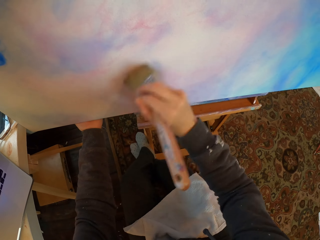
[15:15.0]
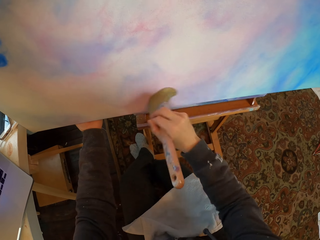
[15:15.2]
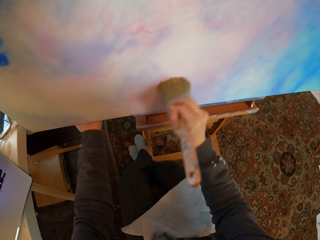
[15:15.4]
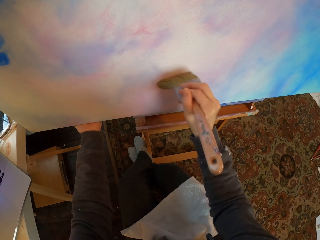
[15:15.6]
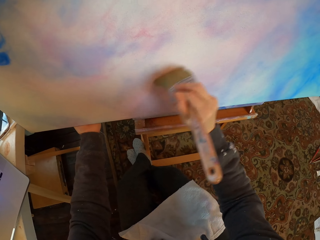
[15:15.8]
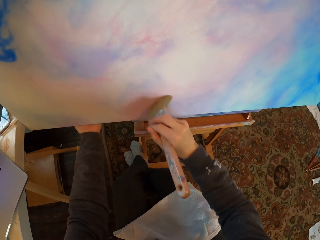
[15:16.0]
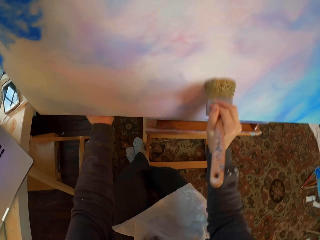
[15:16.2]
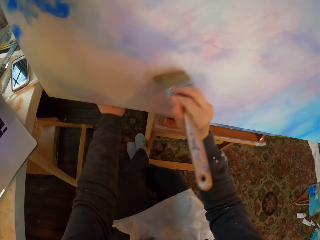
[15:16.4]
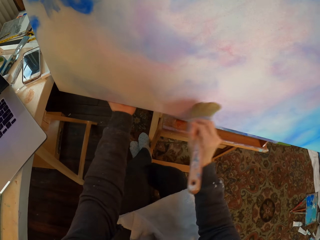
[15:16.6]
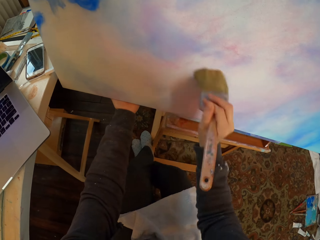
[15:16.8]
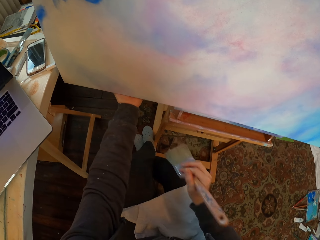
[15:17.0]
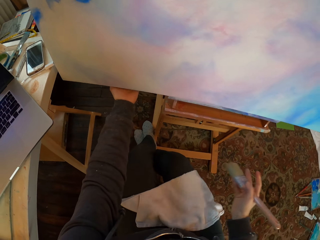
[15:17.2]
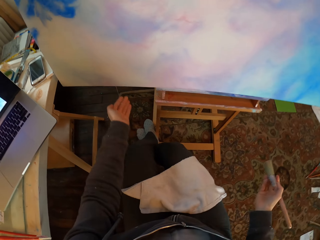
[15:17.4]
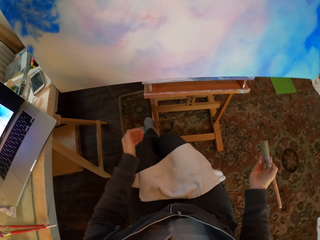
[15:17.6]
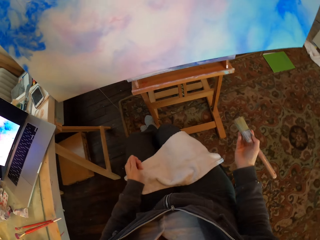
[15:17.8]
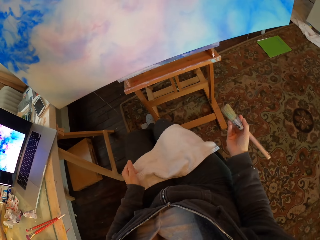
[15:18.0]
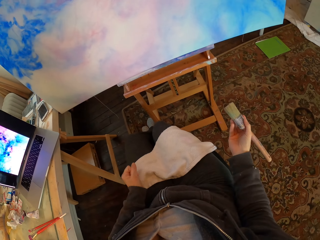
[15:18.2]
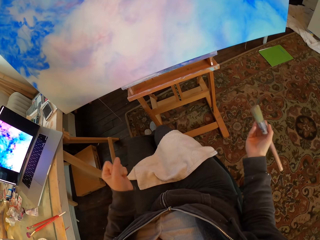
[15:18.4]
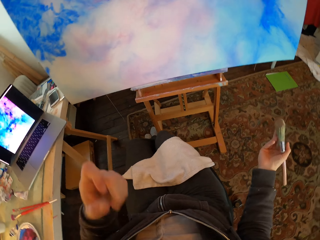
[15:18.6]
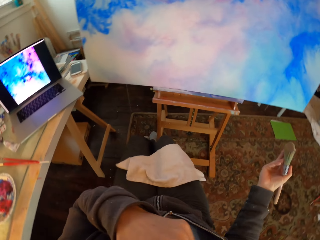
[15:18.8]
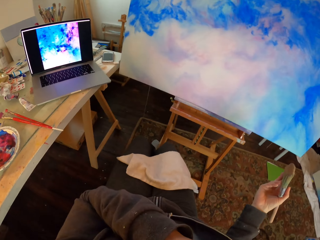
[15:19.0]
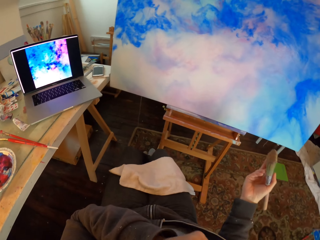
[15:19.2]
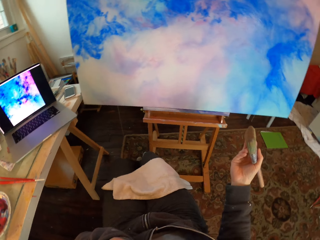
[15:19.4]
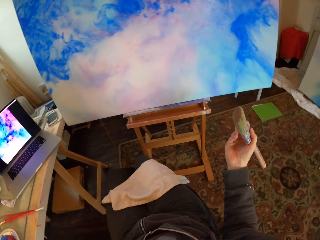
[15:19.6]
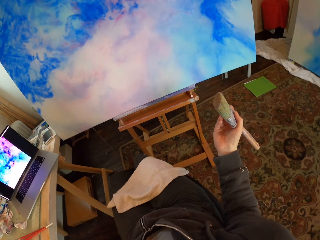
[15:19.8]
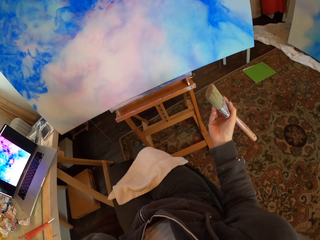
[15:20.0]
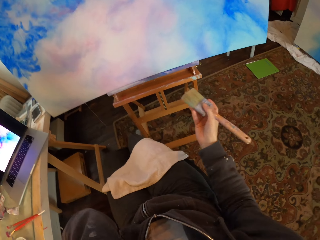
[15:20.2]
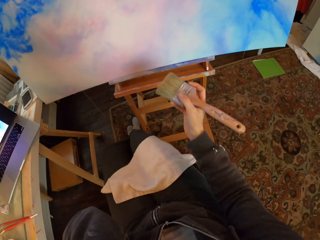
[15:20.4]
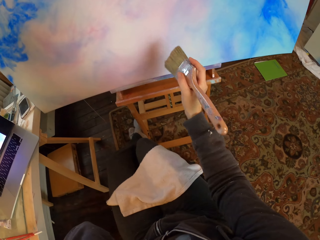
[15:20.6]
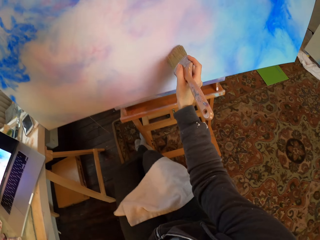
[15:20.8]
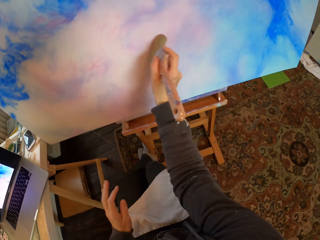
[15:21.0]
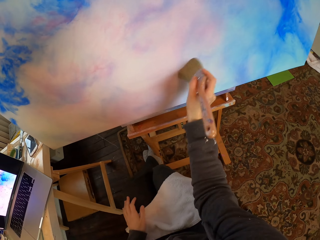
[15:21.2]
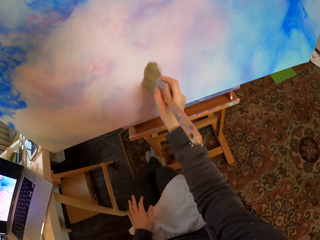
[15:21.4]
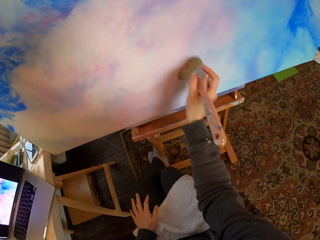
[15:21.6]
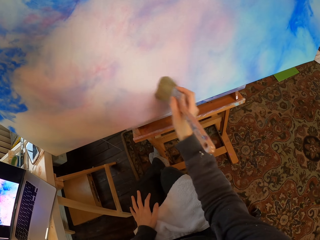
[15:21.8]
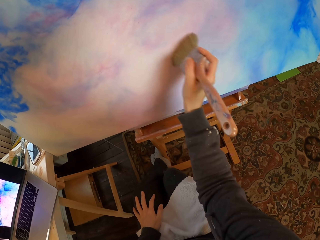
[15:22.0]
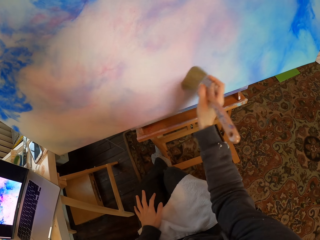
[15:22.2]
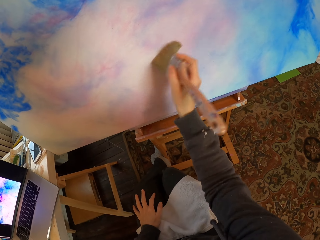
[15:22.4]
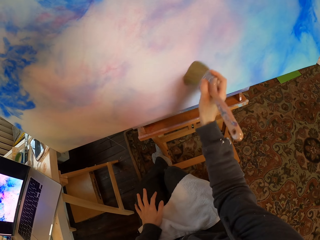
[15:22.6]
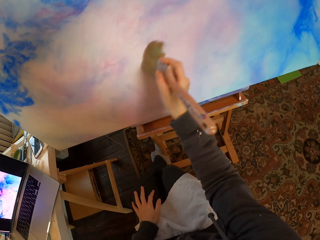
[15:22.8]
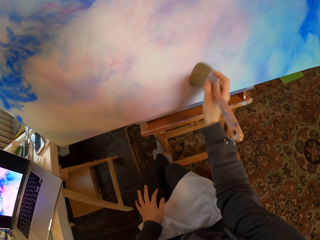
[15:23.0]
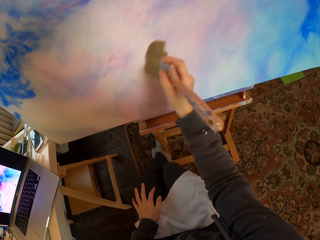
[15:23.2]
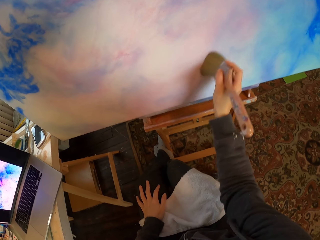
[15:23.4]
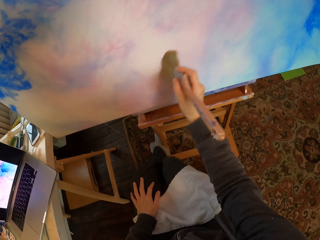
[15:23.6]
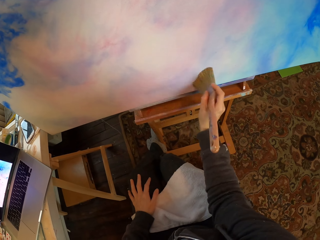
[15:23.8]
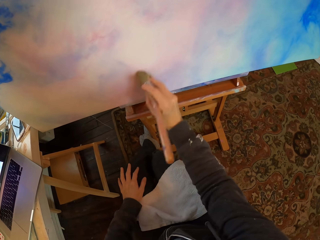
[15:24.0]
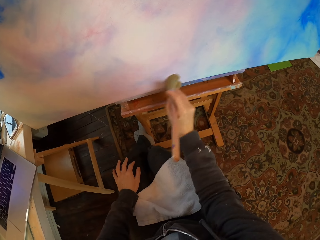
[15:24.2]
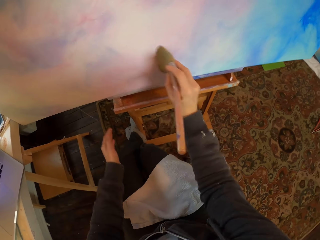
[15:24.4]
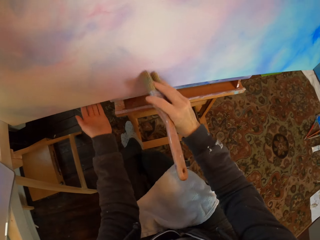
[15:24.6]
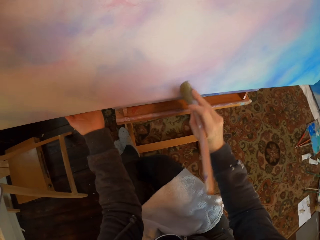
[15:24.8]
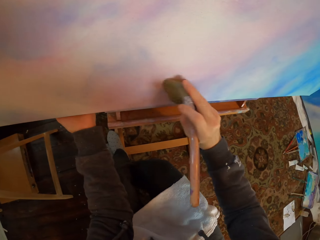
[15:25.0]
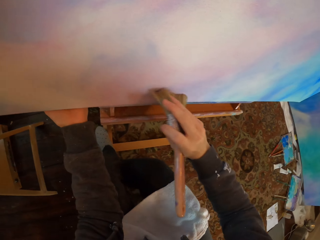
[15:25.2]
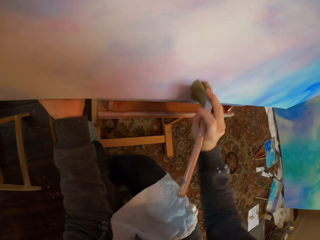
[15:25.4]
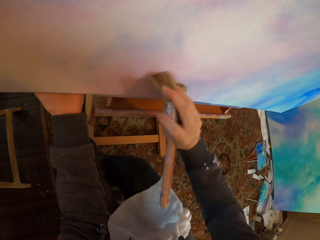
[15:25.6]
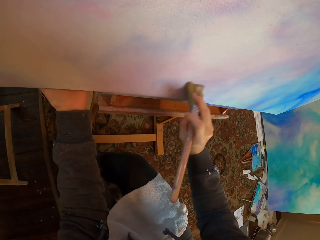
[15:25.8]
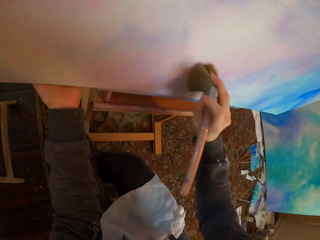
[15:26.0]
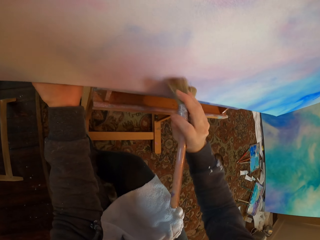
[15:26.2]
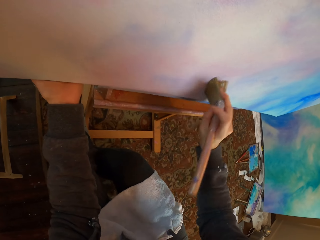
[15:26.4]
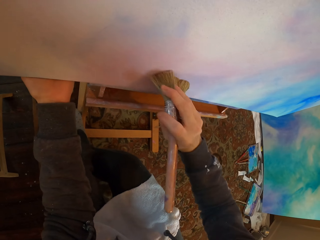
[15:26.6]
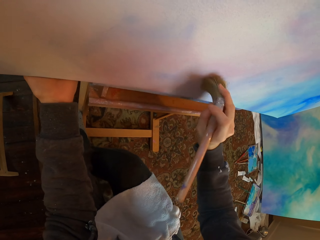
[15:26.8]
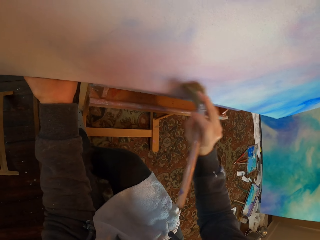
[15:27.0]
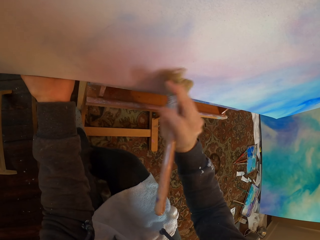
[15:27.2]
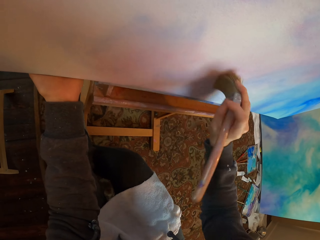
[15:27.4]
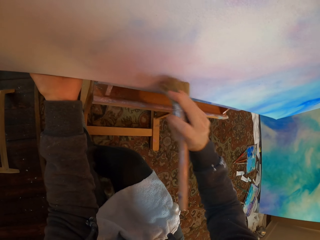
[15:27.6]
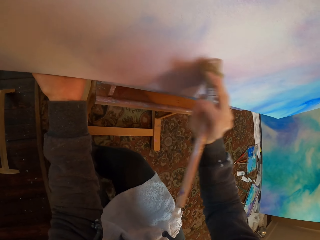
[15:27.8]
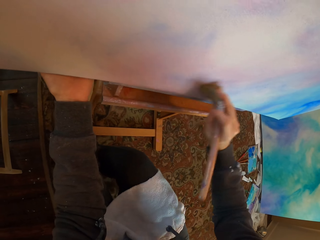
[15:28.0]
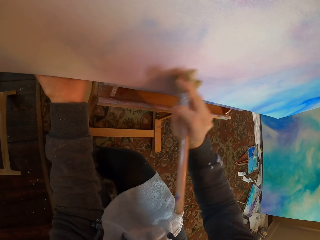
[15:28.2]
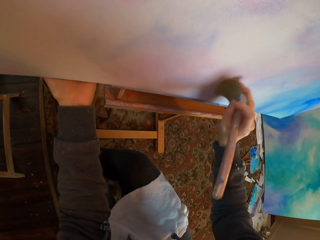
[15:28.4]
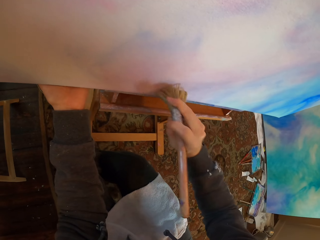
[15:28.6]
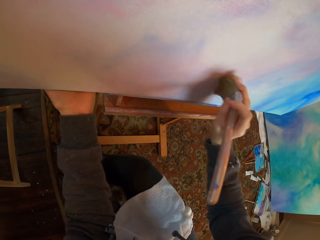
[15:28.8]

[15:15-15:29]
The camera wearer looks at the portrait. They hold the paint brush and move the hand. They move hands. They brush the paint on the portrait. They hold the paint board with the left hand and paint on the paint board.

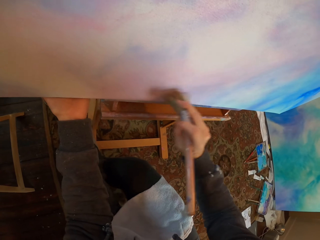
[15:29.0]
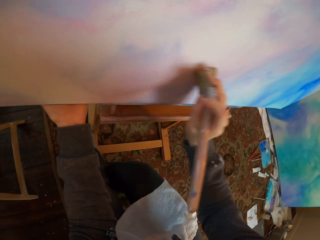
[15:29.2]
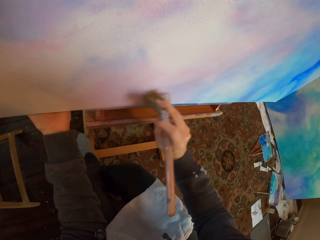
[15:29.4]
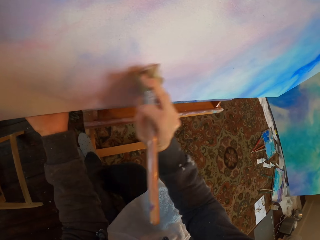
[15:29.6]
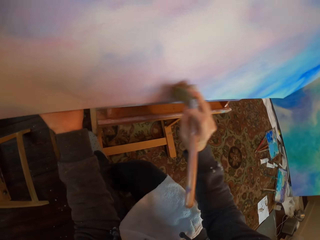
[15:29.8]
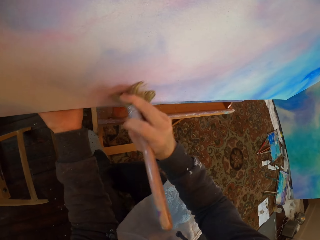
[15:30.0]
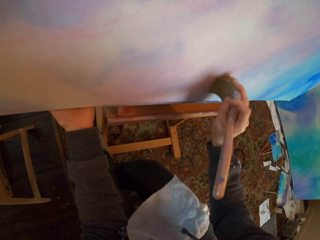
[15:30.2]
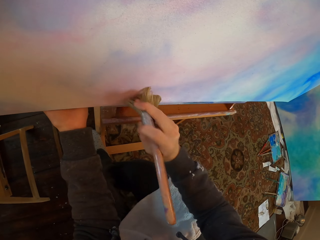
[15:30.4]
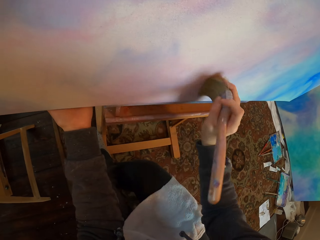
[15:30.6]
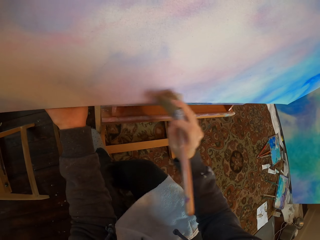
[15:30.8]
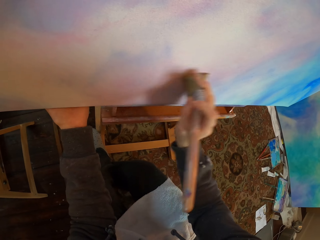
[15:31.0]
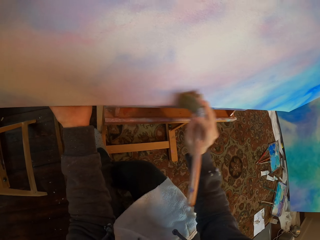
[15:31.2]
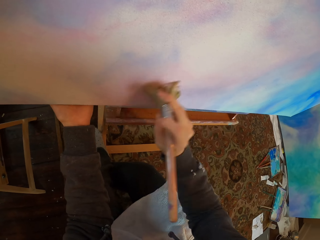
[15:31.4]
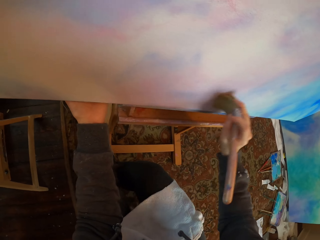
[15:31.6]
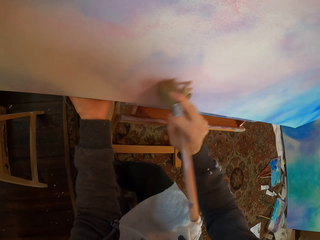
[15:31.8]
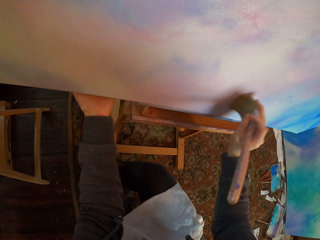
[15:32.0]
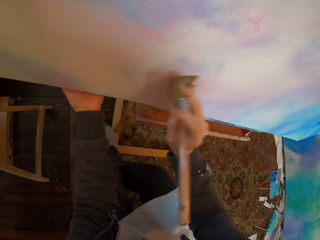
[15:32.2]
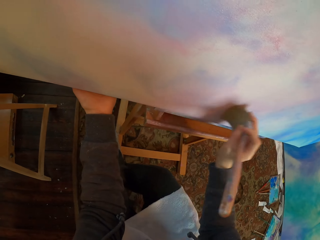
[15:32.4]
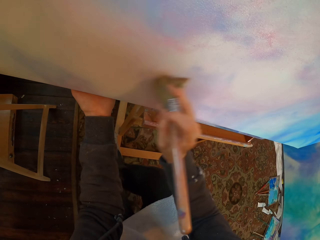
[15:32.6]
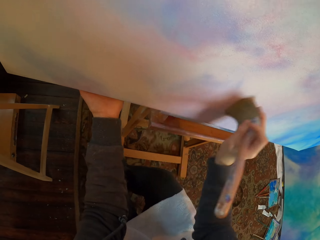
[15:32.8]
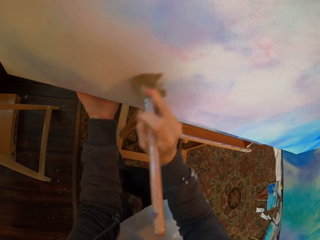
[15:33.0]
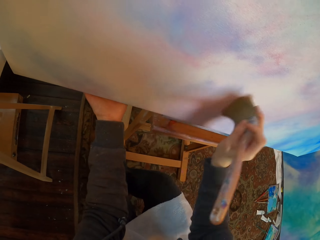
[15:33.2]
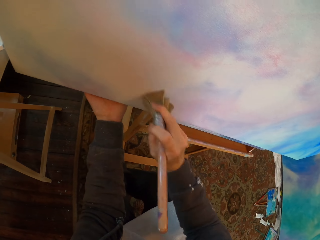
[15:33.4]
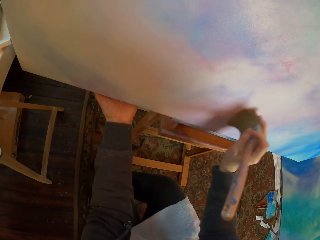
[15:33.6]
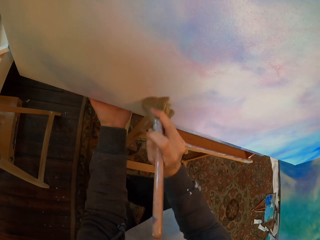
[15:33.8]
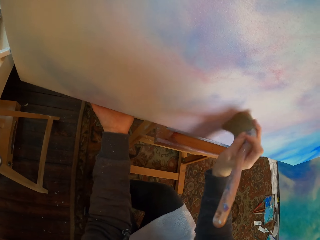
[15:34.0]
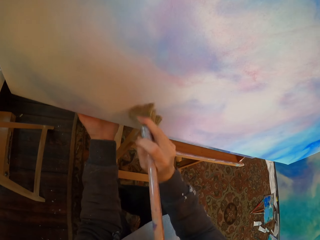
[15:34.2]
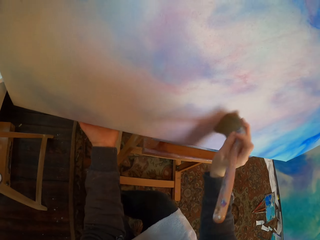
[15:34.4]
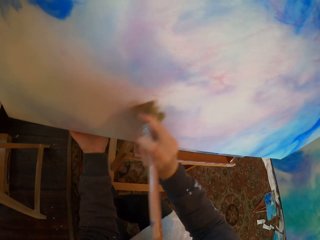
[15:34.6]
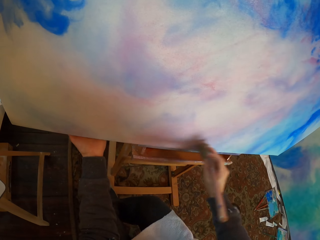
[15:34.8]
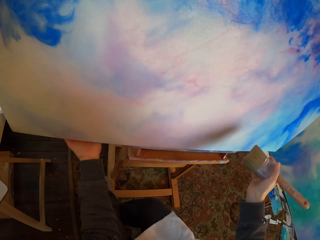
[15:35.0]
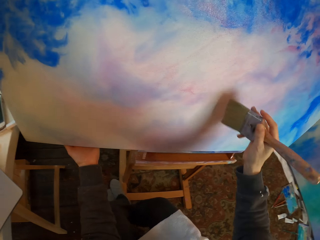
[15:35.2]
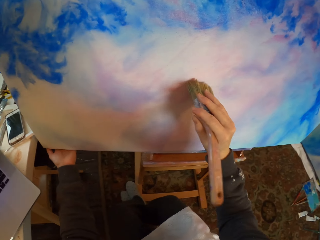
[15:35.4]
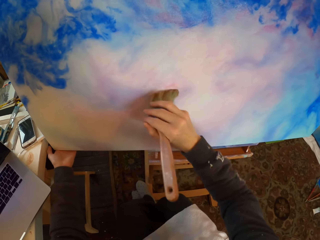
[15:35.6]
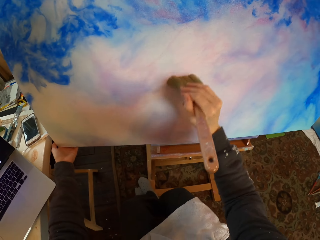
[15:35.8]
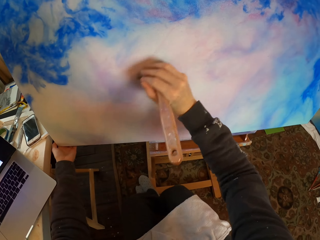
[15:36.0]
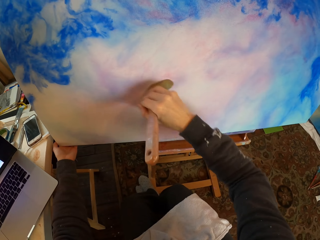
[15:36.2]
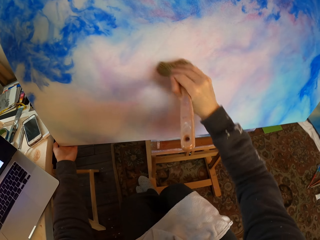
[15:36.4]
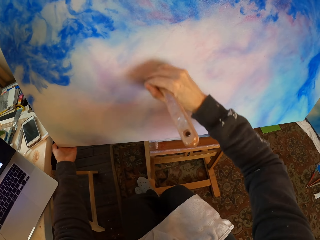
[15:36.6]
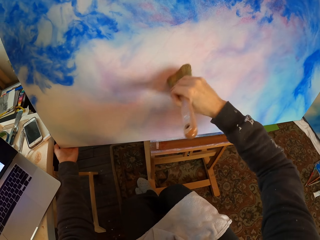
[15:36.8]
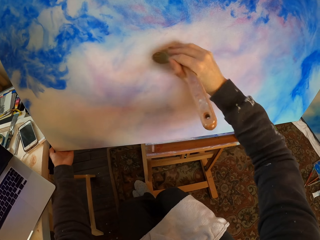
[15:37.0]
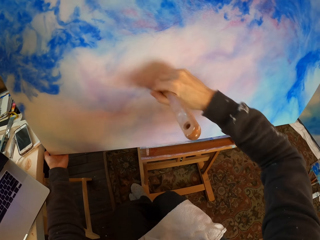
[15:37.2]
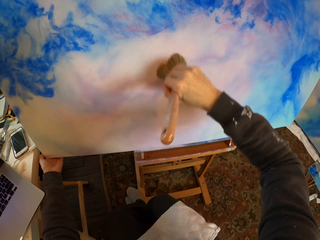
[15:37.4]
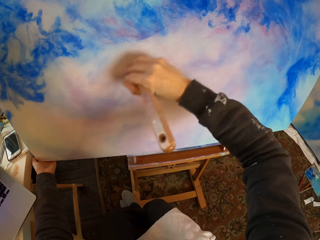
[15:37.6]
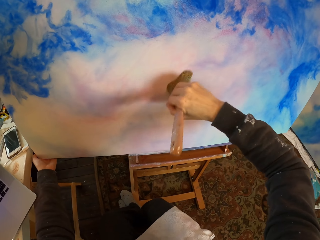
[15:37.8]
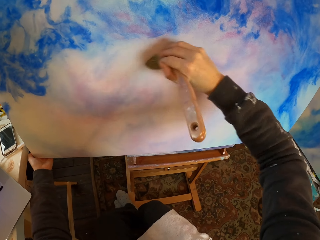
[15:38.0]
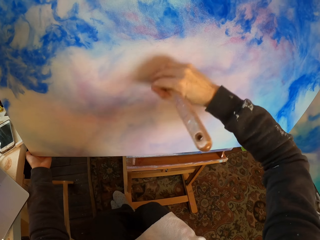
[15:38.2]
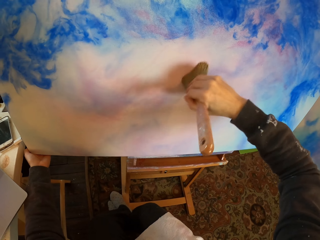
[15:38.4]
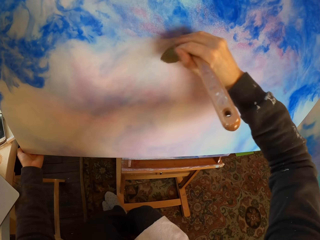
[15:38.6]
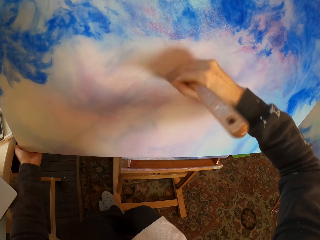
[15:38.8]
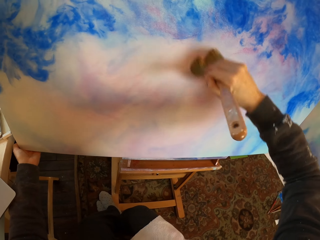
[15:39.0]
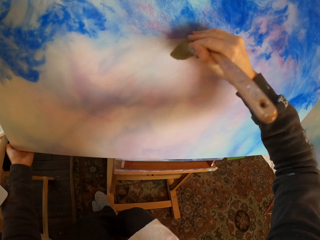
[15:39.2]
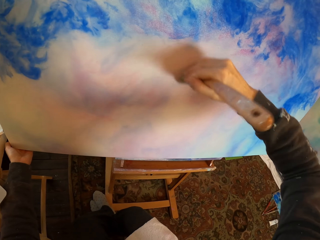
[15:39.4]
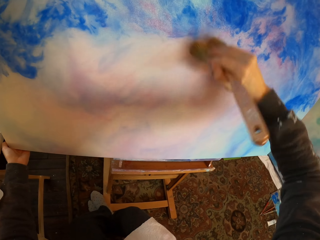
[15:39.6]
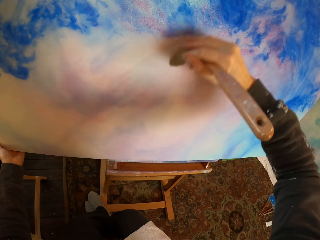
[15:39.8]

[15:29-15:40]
The camera wearer moves the hand on the board. They move the hand on the board again. They paint on the paint board and hold the paint board.
